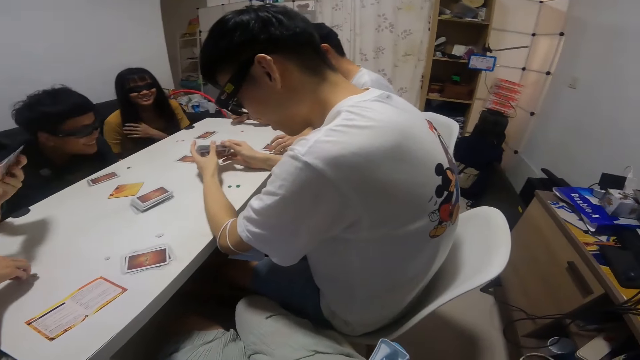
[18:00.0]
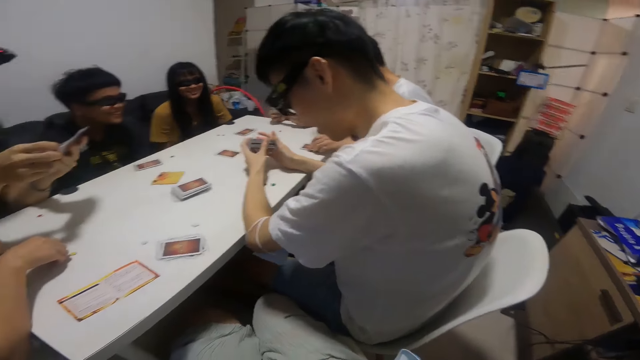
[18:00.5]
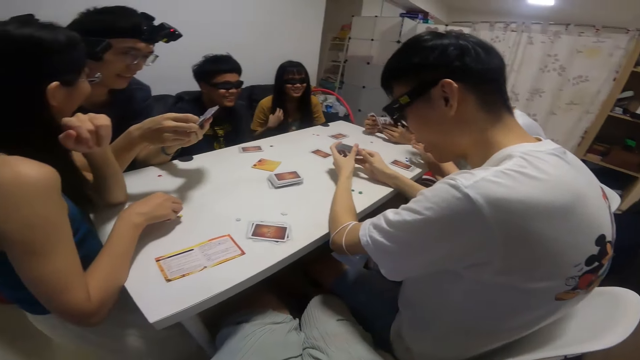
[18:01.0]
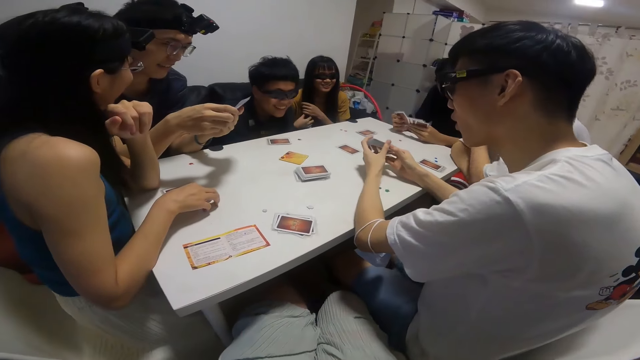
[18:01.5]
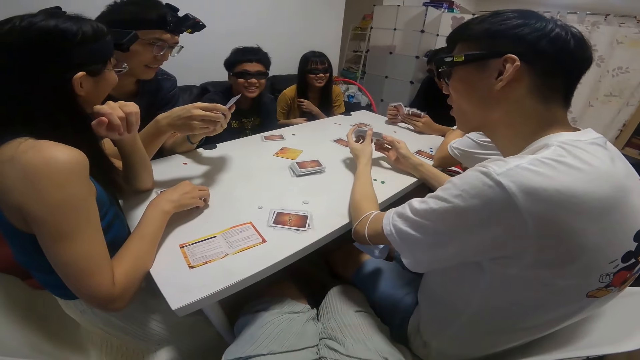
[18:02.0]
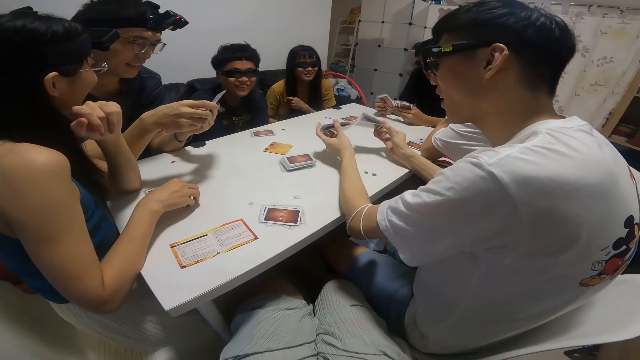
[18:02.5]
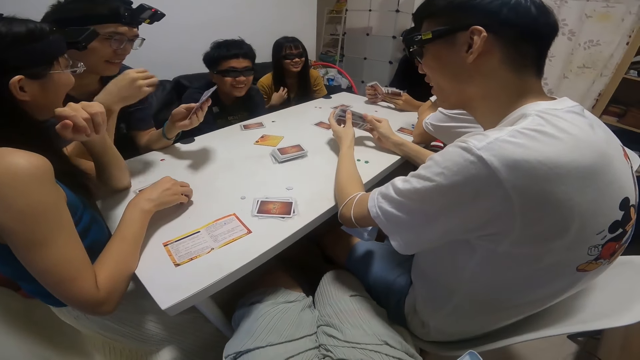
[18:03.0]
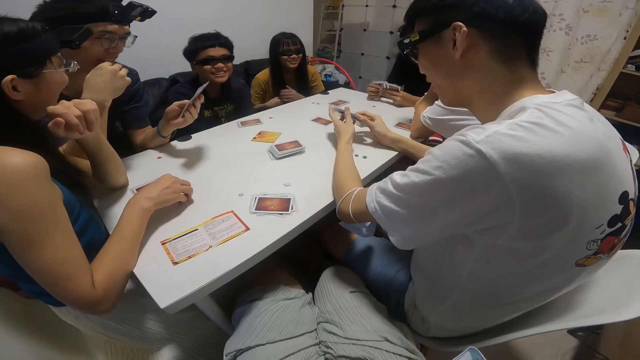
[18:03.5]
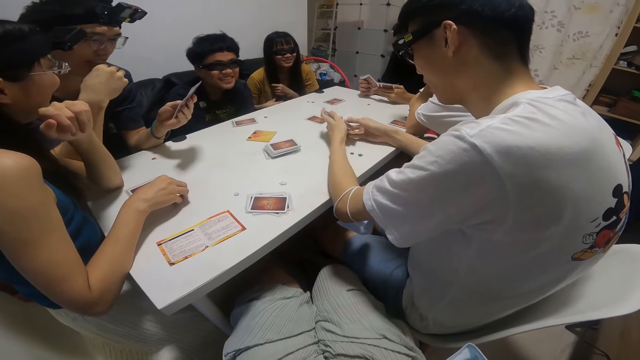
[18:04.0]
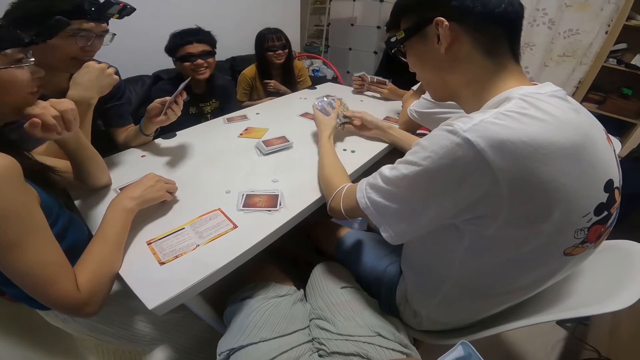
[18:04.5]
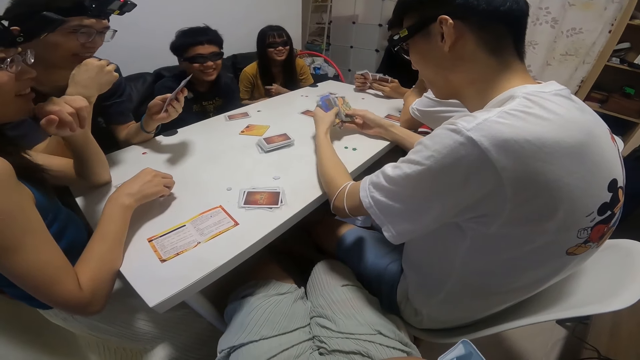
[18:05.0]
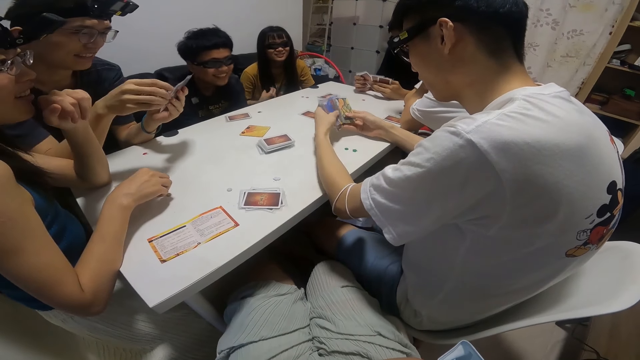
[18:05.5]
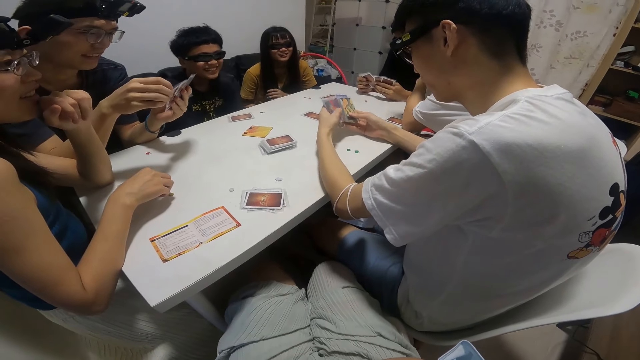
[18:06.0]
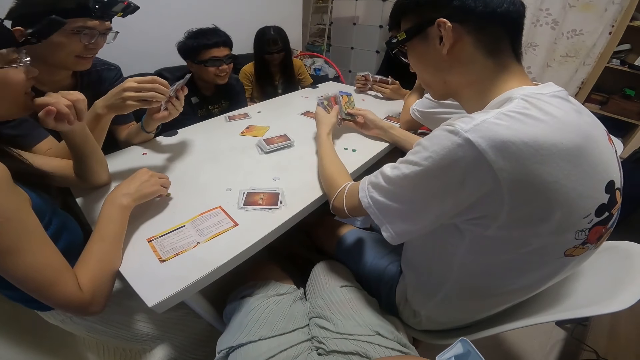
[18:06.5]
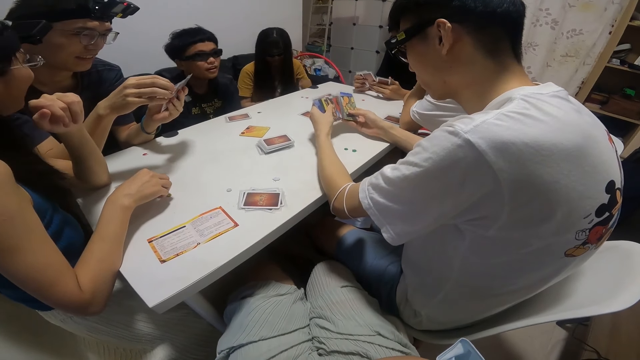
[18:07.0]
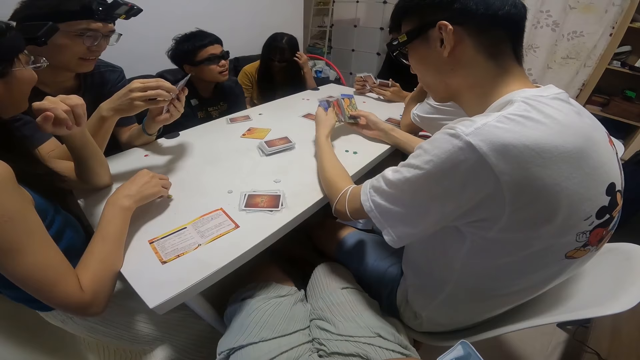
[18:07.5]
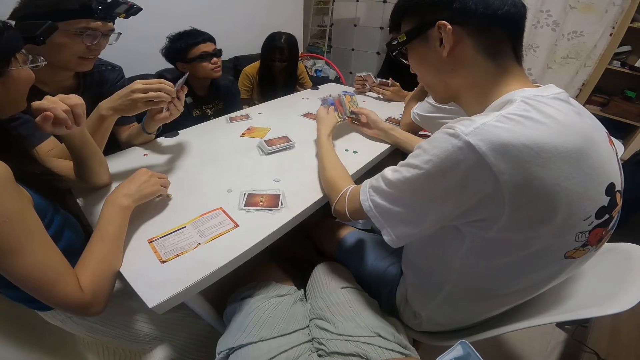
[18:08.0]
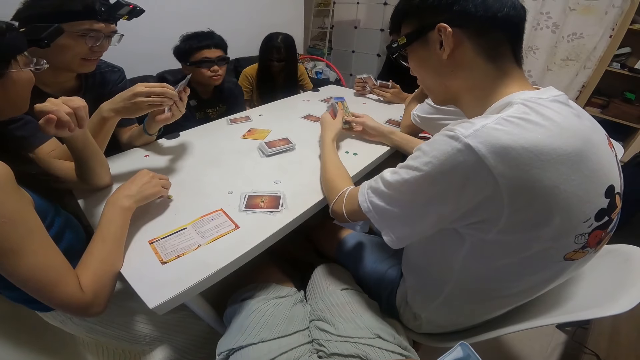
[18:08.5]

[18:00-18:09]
A man shuffles the cards. The camera wearer looks around the house. They converse with the team. The man looks at the cards. The camera wearer looks at the team playing cards.

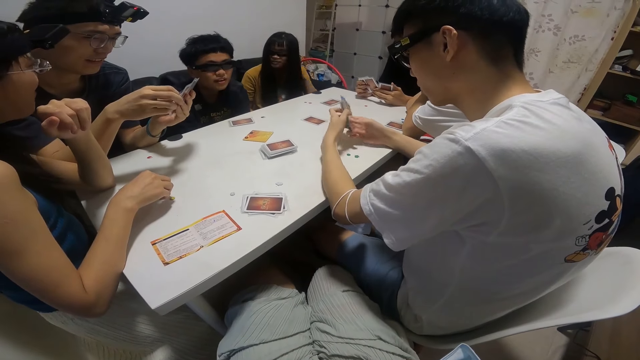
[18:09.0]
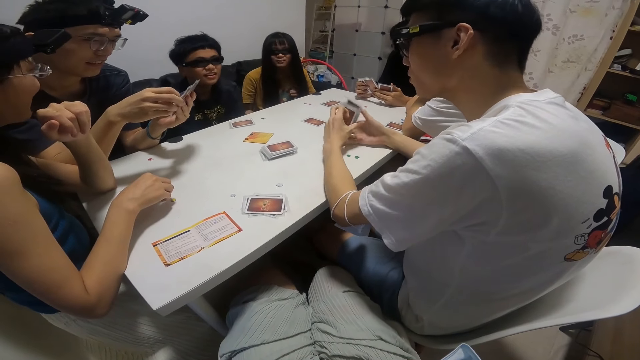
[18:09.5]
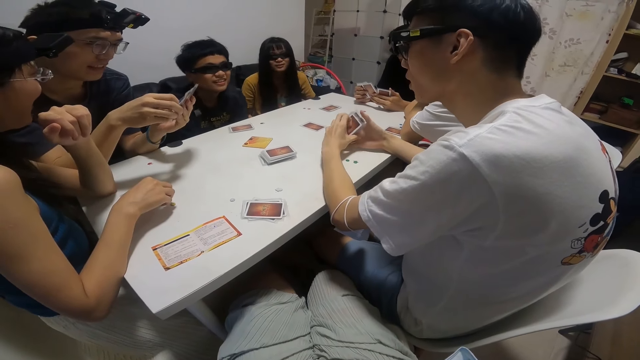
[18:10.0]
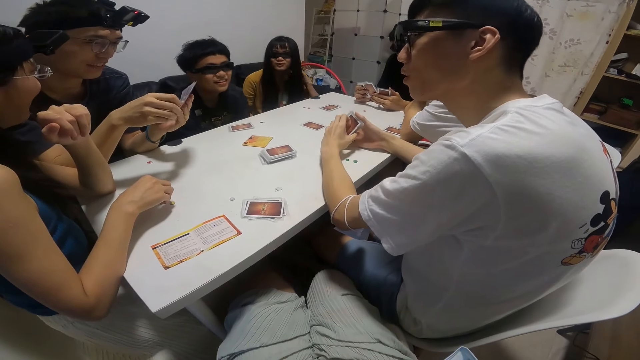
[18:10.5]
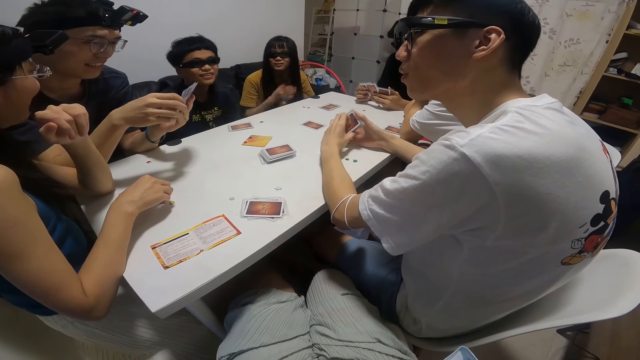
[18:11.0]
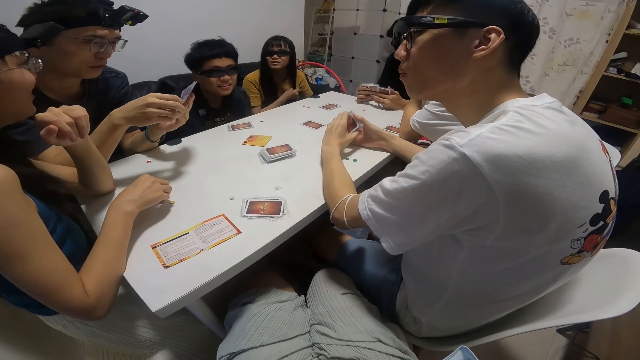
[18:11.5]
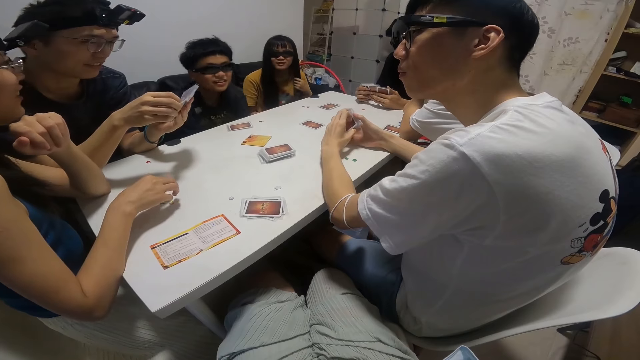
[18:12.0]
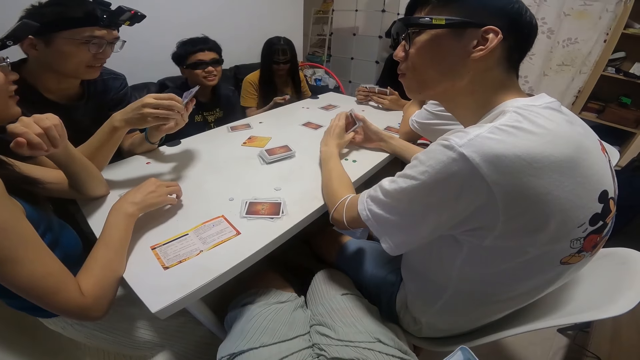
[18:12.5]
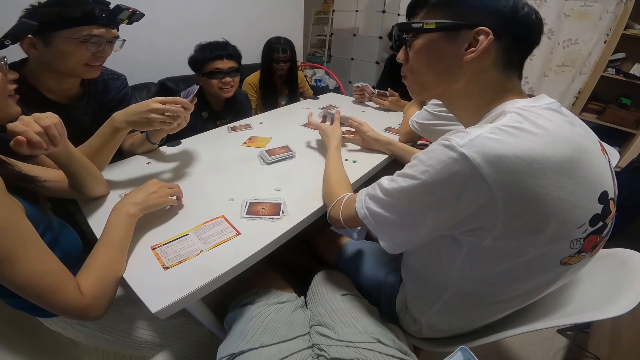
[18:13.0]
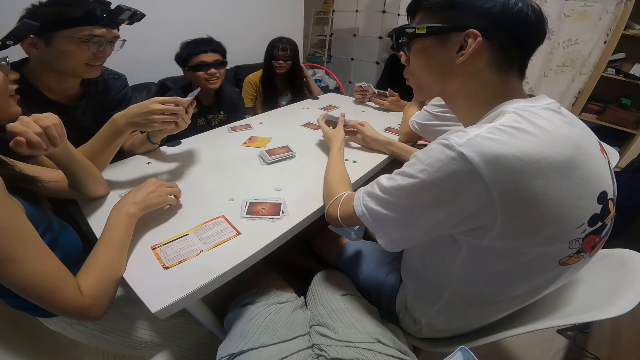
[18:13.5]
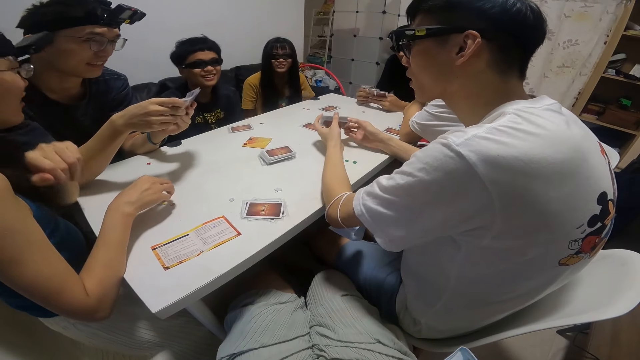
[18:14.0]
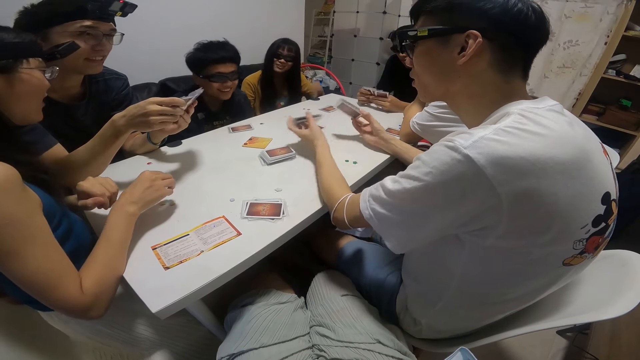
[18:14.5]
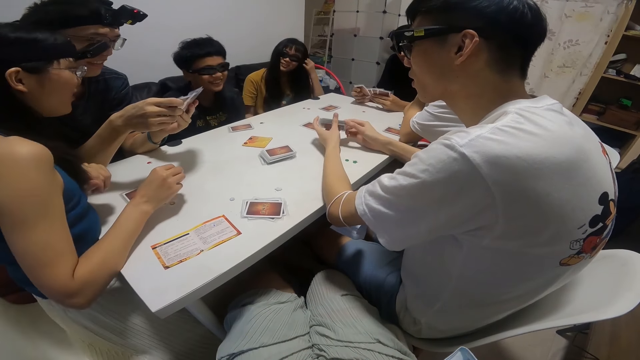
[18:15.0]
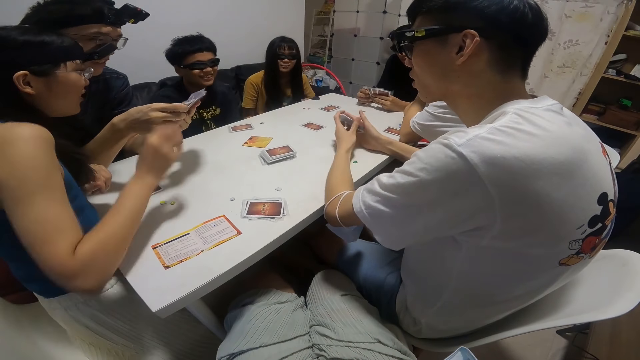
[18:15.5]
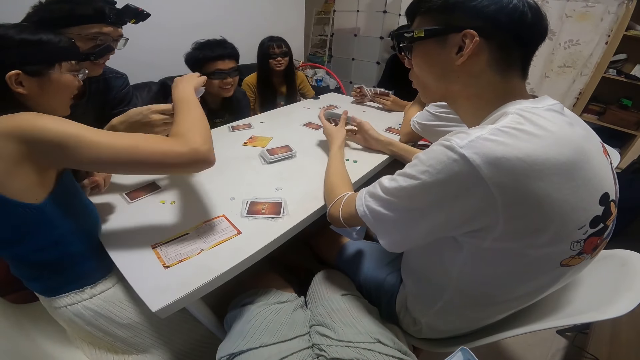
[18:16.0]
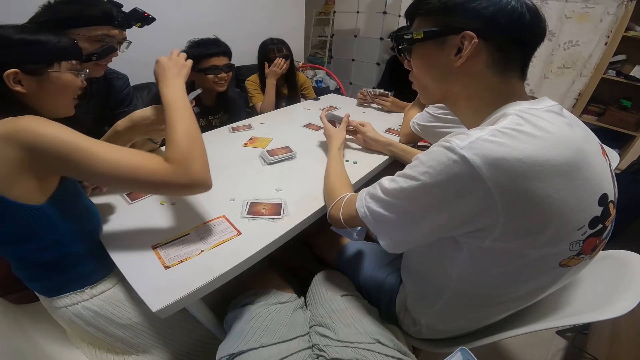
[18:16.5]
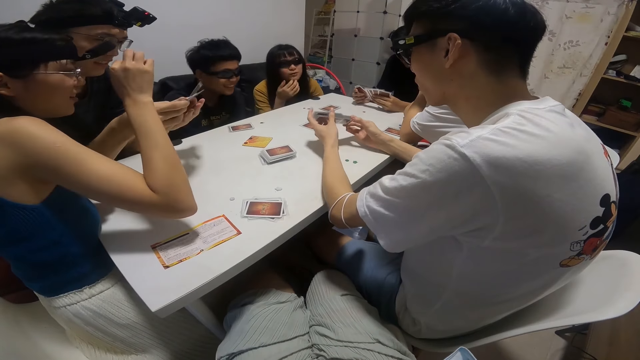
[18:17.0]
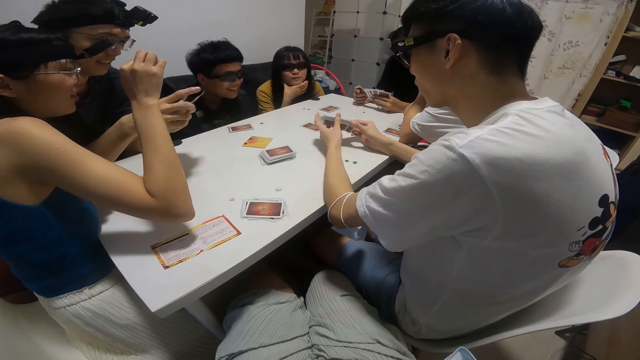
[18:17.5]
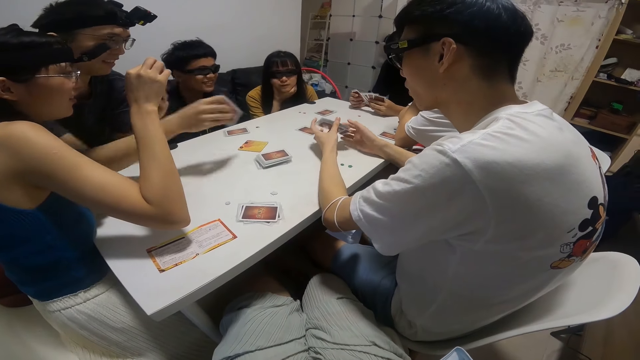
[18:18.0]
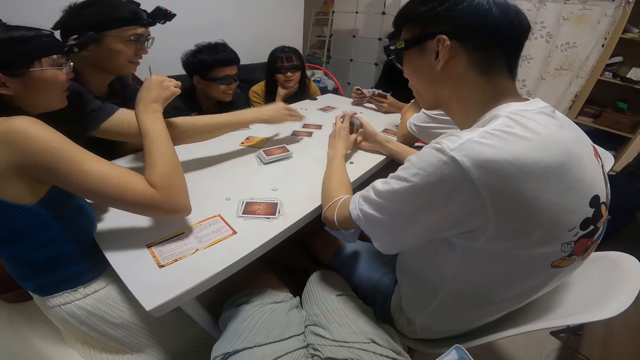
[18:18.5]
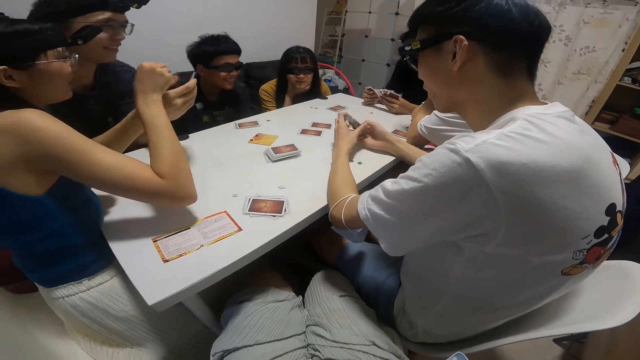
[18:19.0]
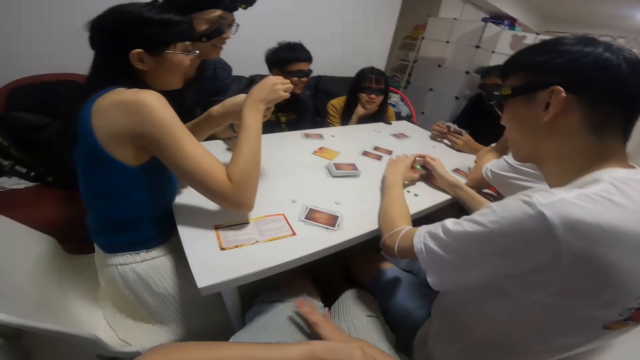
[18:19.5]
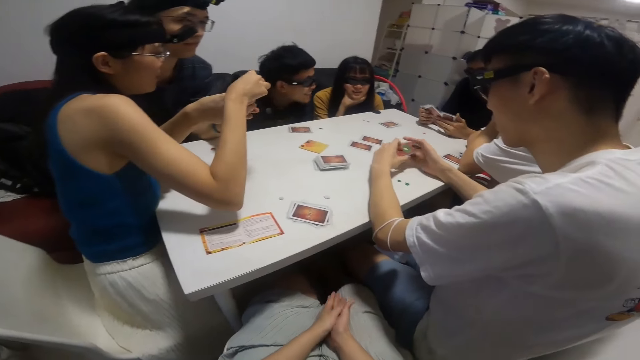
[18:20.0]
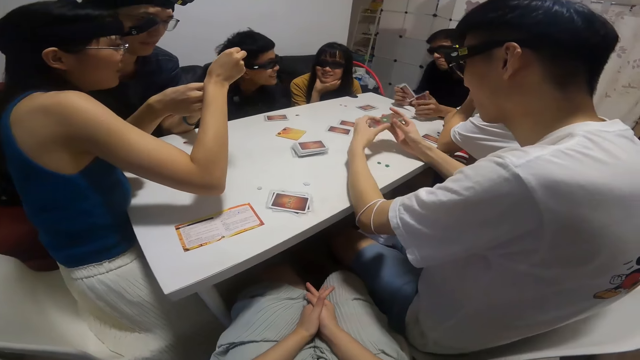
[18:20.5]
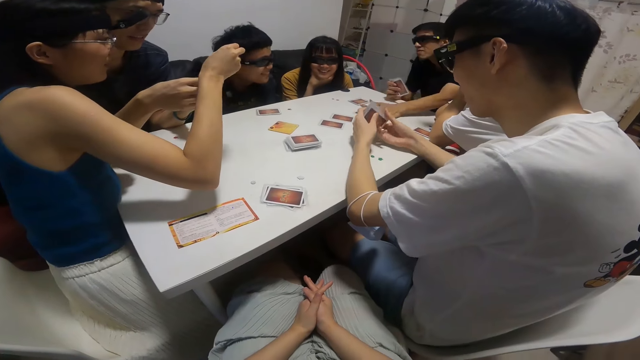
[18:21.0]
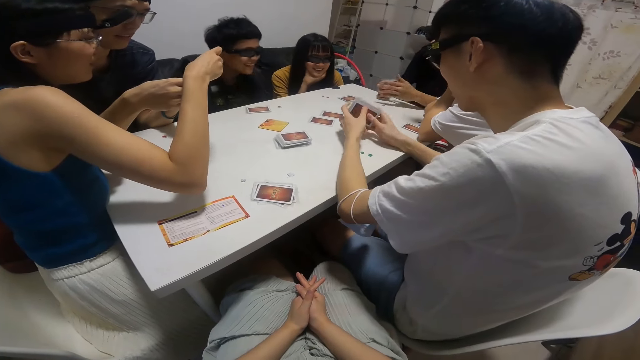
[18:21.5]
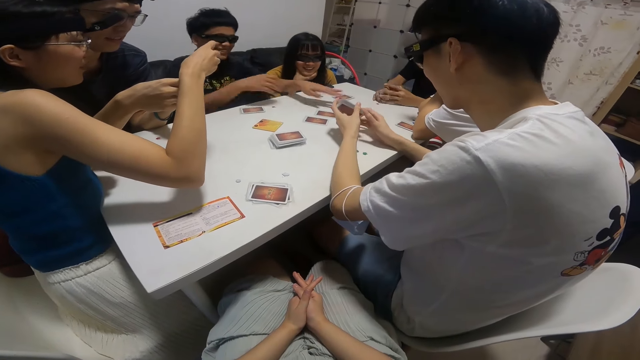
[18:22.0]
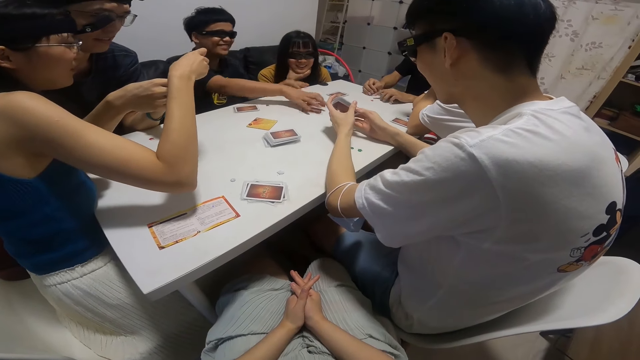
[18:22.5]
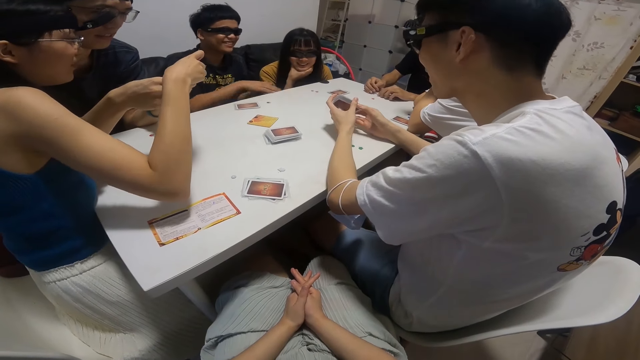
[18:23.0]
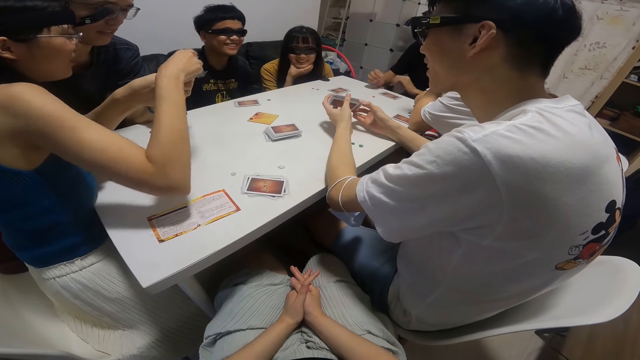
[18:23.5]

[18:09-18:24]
The camera wearer converses with the team. They converse with the team again. A man converses with the team. Another man converses with the first man. A lady places her right hand on a man's cards. A man shuffles some cards with both hands. The man whose cards the lady touches plays a card on the table with his right hand. The lady places her right hand on the man's cards. A man plays another card on the table with her left hand. A boy grabs some cards from the table with both hands.
